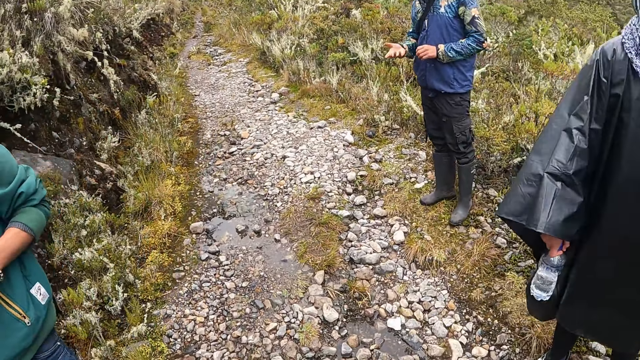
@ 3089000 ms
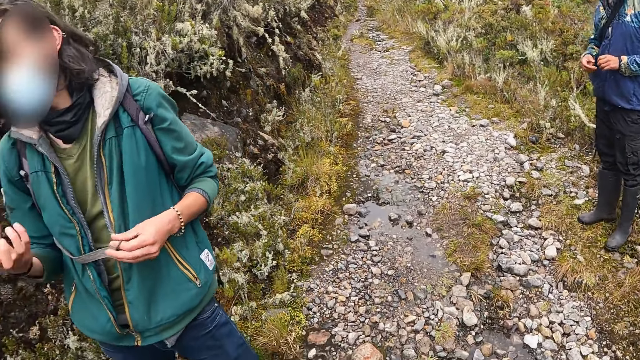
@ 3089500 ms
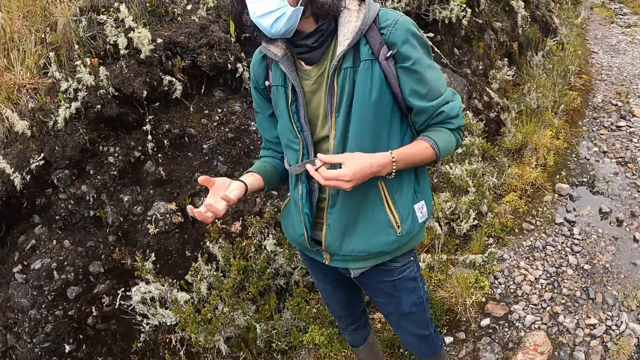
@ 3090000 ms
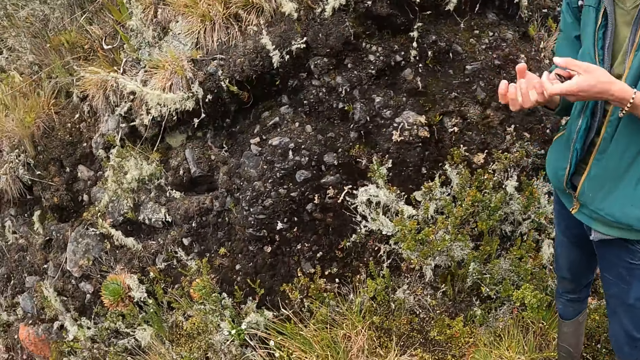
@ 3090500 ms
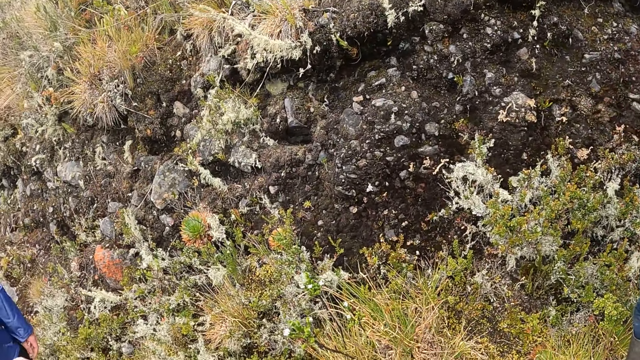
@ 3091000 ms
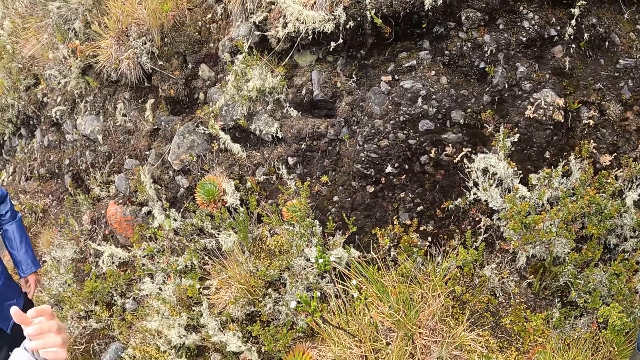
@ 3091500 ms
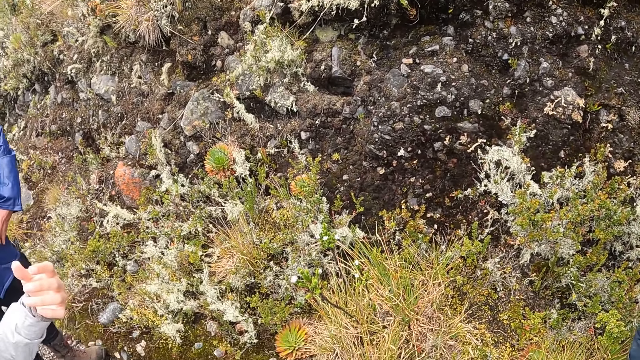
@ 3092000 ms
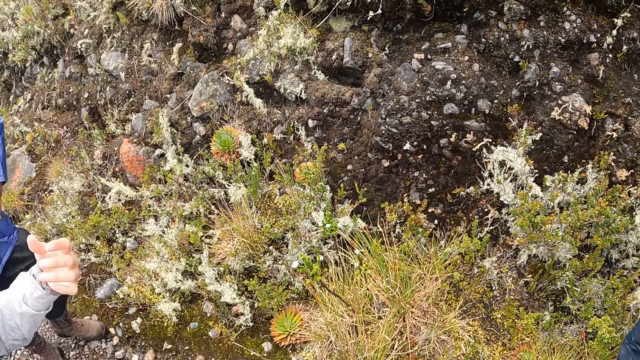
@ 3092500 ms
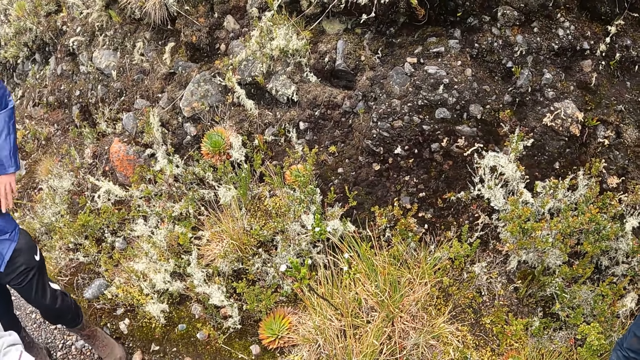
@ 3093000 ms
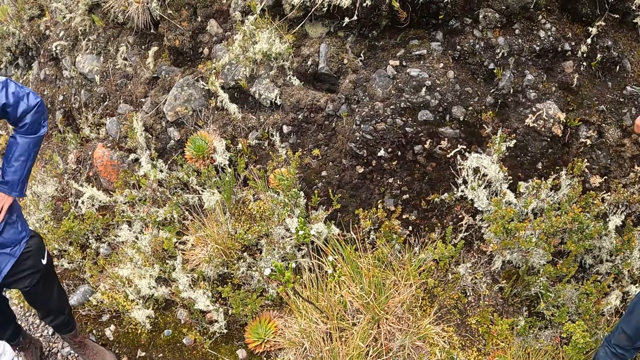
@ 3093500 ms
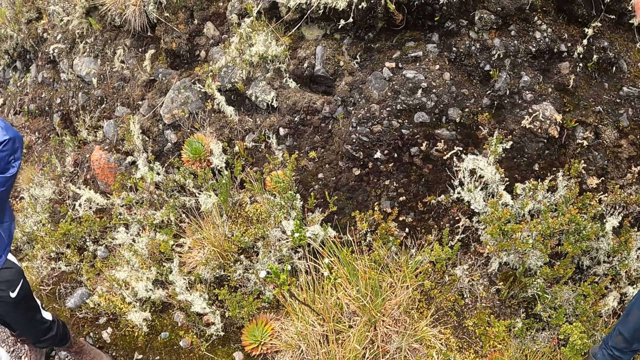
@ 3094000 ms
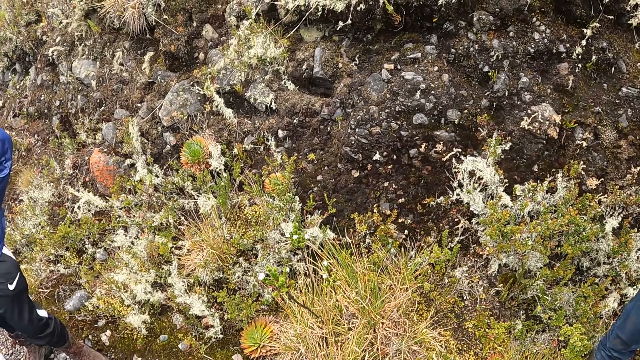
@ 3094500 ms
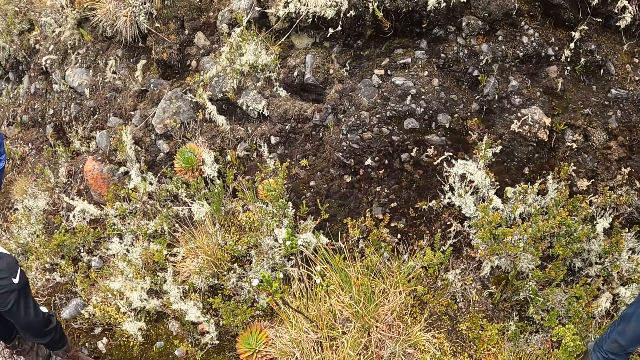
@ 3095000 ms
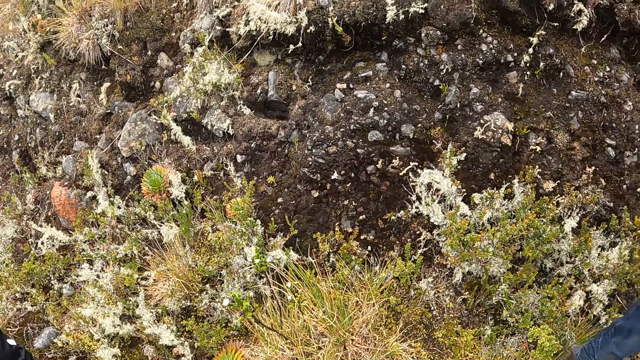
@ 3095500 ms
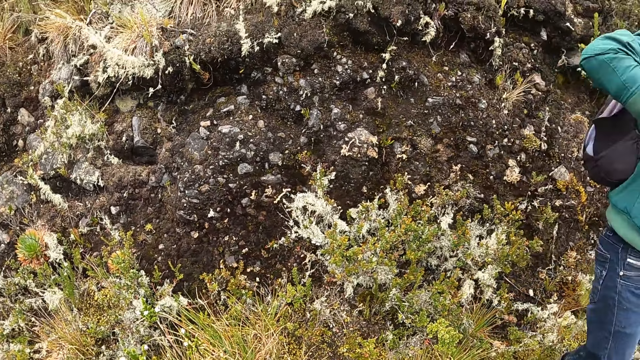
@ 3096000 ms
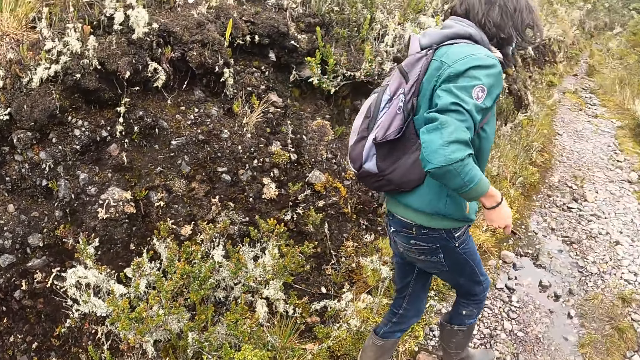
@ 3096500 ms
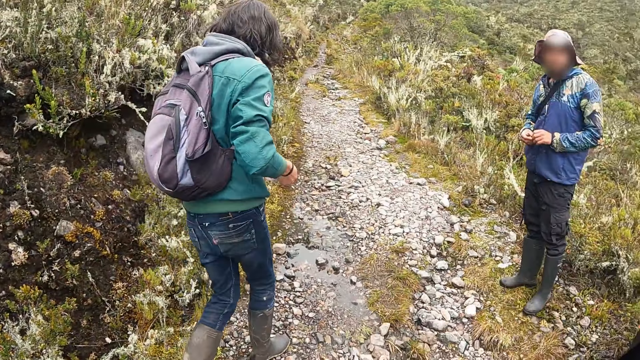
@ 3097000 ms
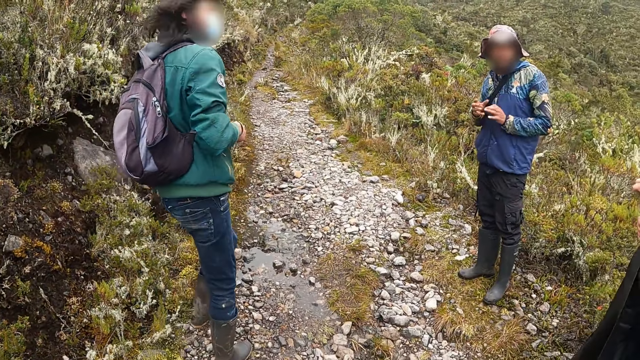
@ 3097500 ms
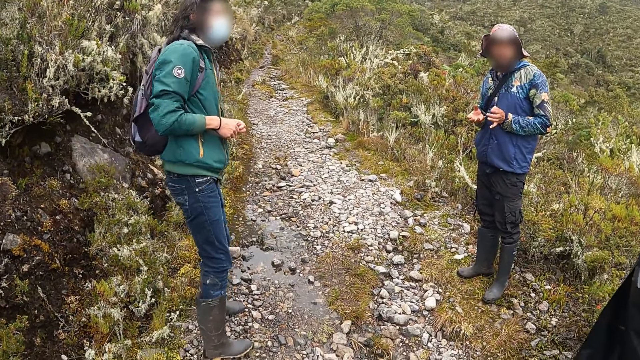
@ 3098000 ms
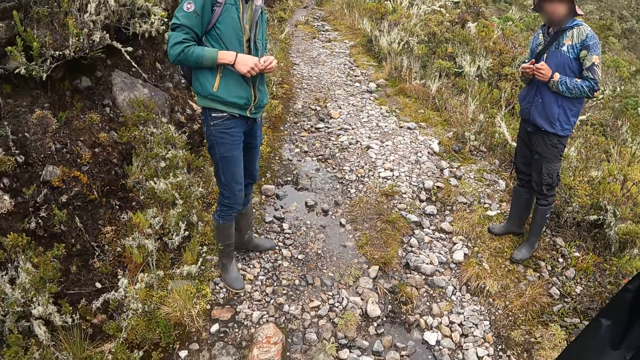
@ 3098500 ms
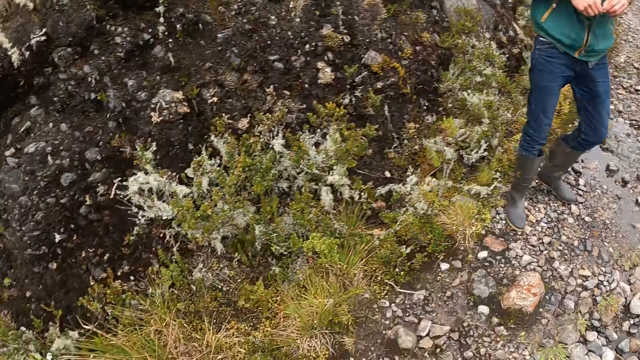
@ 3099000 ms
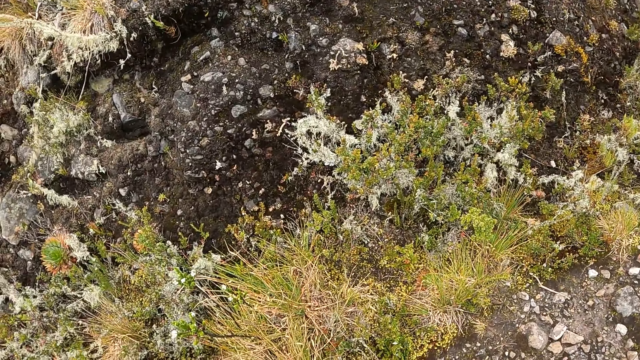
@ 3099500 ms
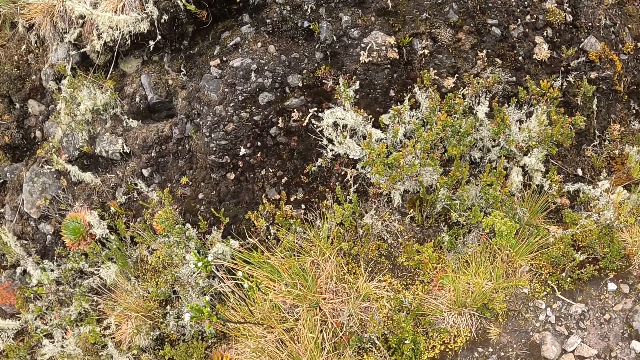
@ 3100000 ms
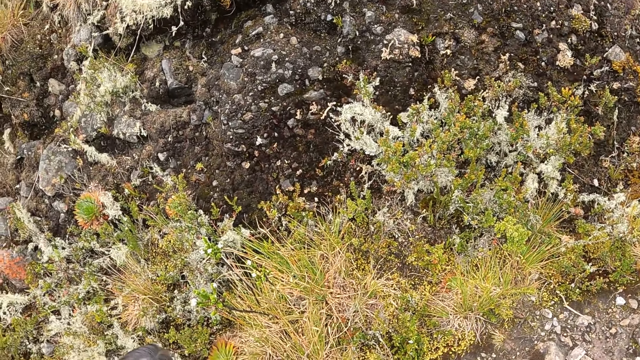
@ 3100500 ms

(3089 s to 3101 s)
A woman interacts with the camera wearer and the people on the hill. The camera wearer stares at a plant. A man interacts with the camera wearer and the people on the hill.

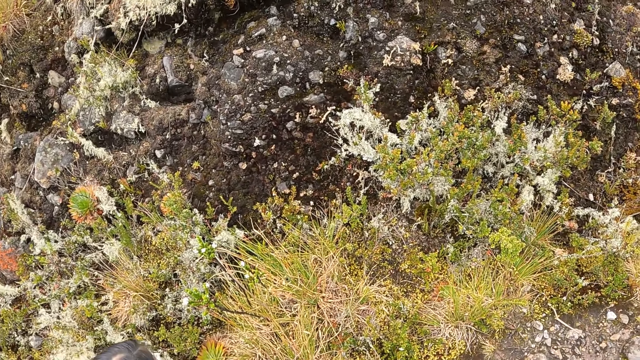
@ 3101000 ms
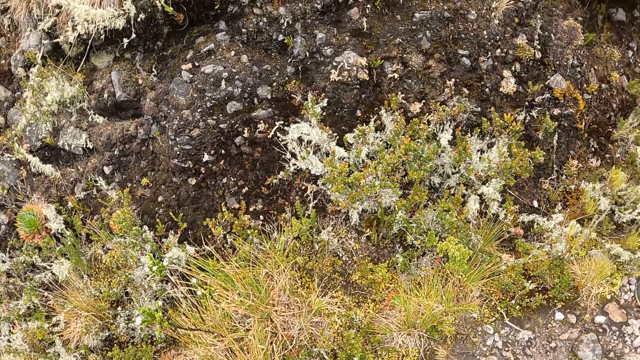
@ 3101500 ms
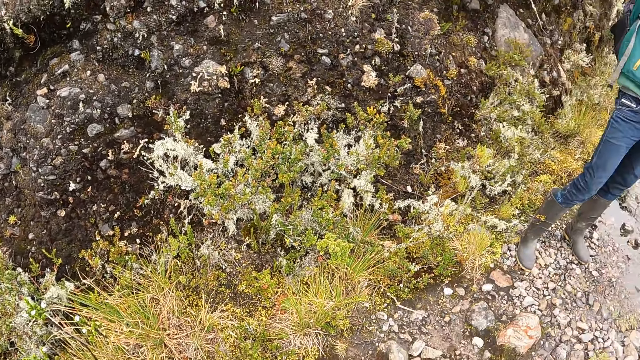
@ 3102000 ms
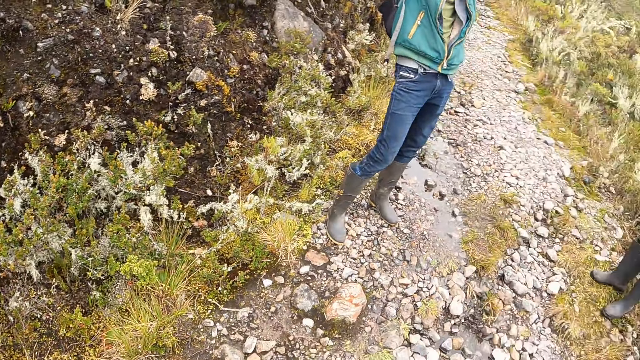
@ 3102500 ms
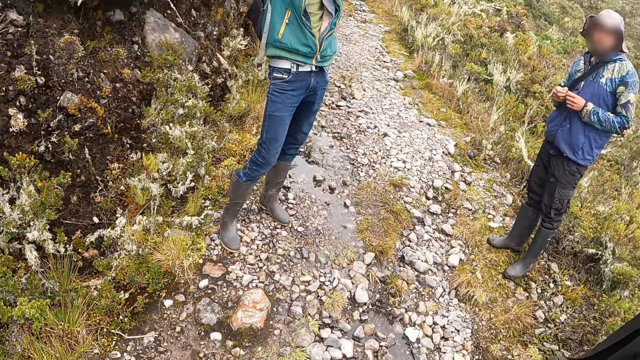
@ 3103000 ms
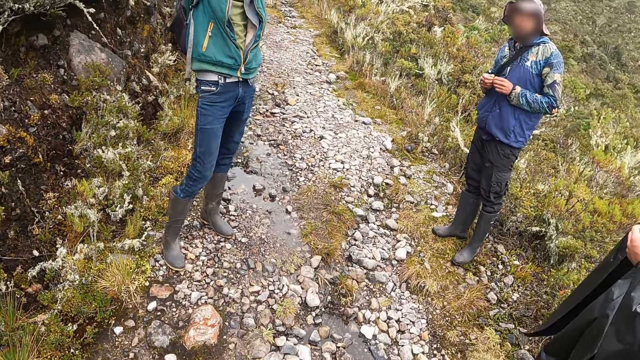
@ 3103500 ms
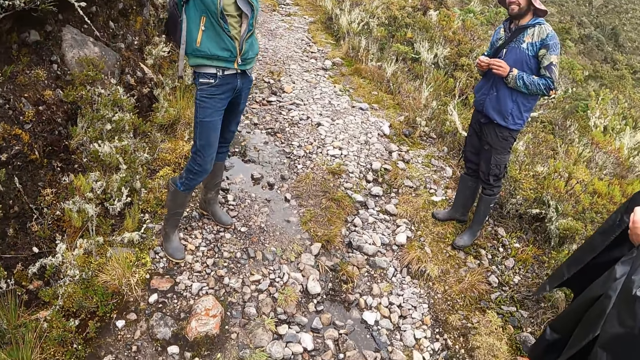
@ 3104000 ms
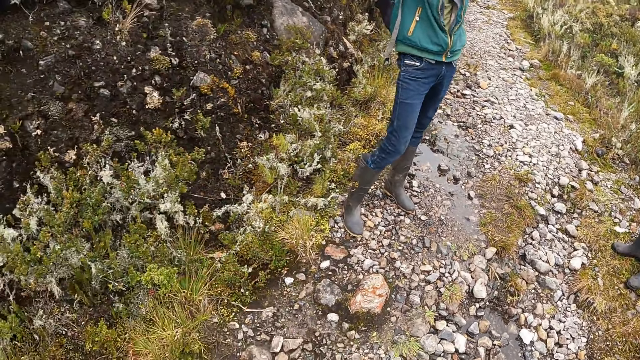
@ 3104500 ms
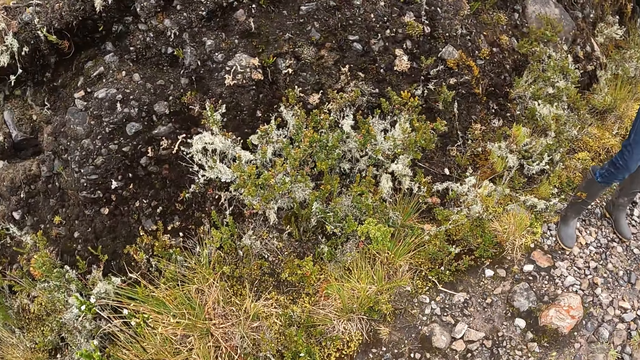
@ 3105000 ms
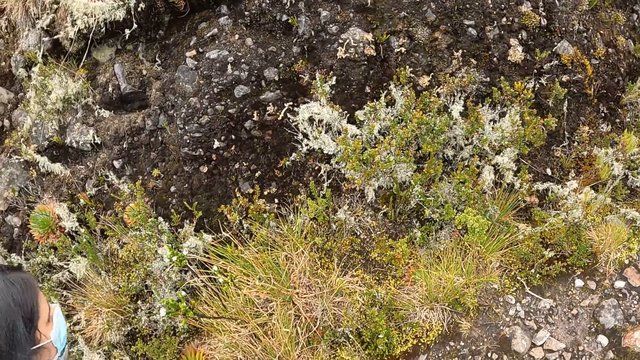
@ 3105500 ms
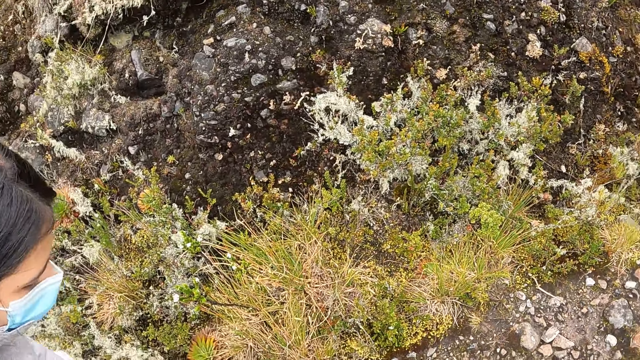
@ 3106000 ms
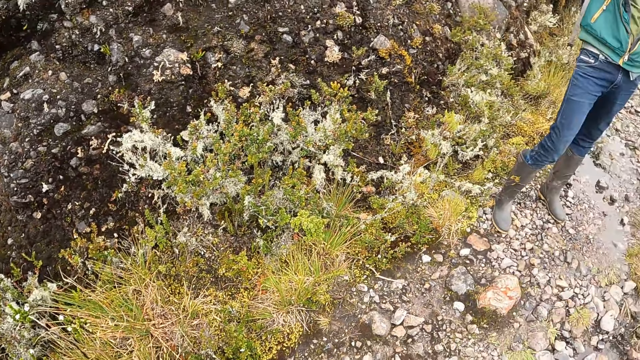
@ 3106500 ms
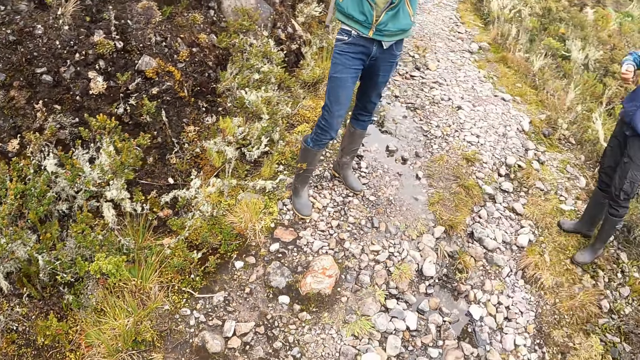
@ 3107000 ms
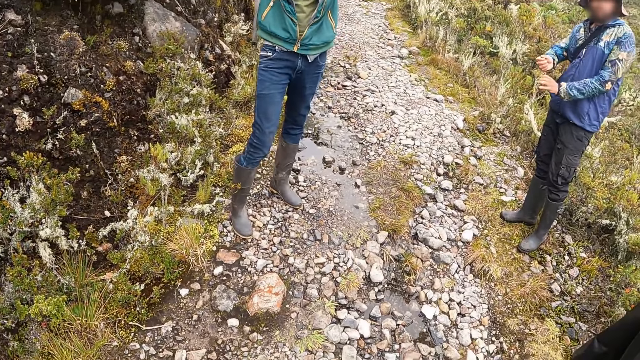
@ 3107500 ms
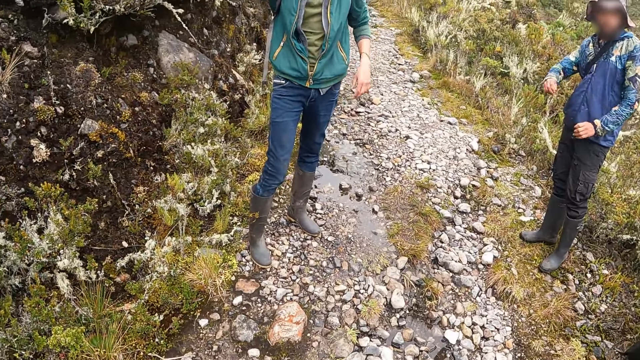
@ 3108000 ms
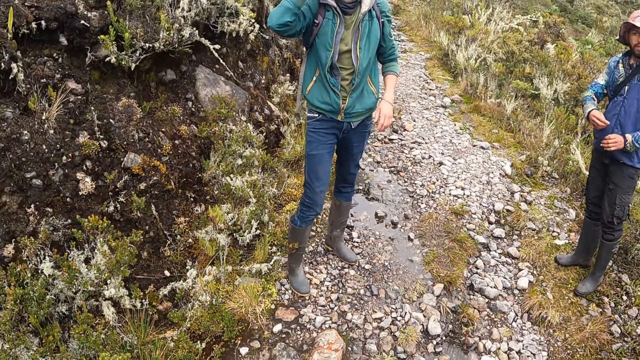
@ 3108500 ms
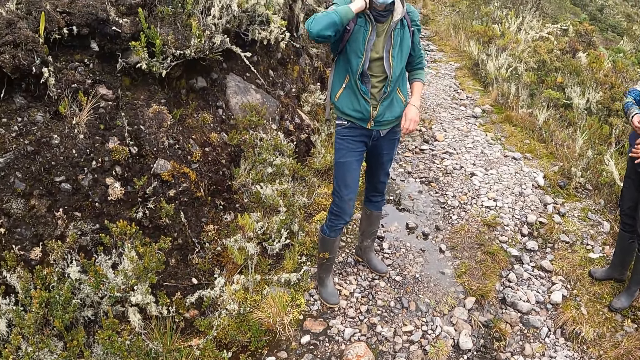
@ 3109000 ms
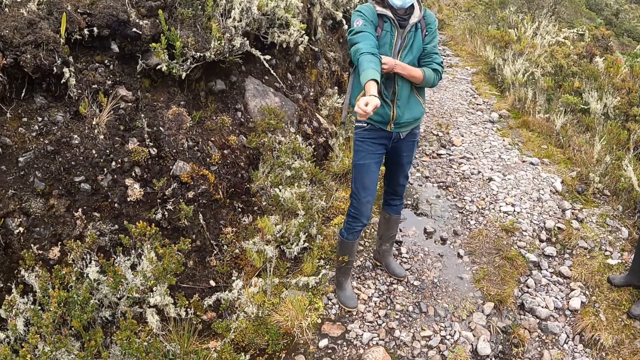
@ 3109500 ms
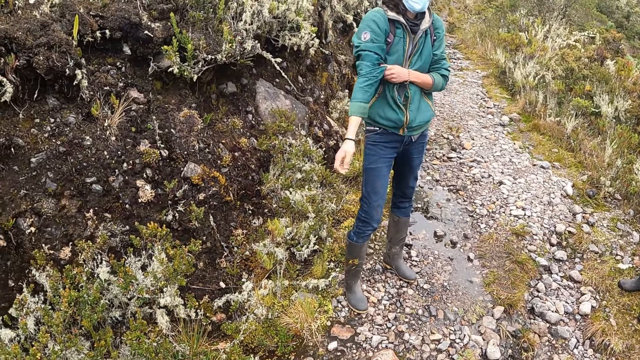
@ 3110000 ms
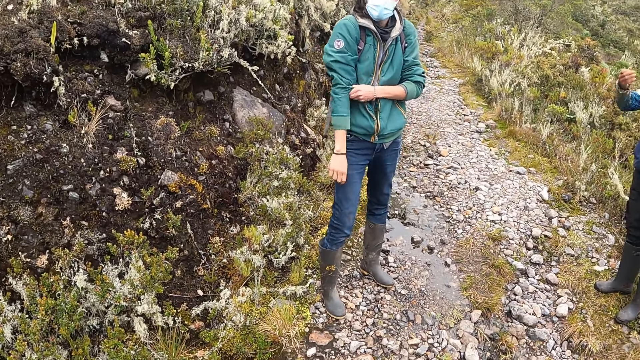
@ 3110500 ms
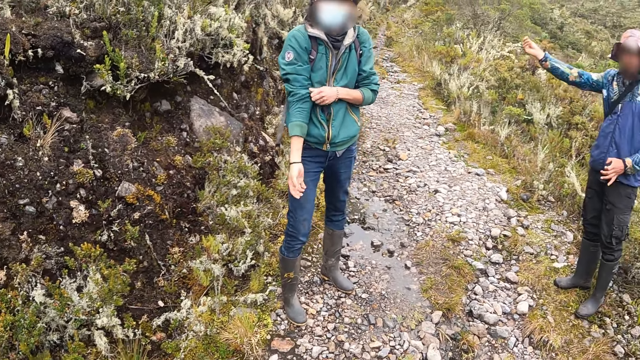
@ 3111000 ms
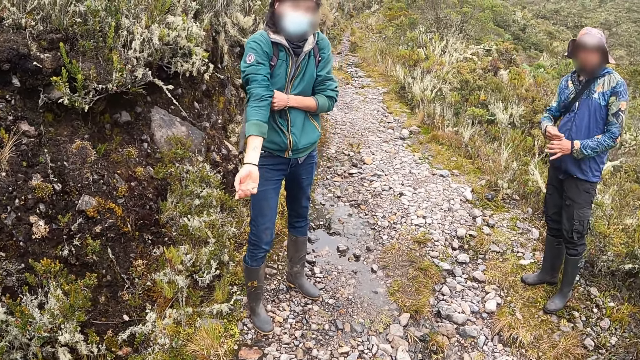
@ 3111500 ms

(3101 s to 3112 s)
The camera wearer looks around. The woman touches her hair with her right hand. The camera wearer stares at a man. The woman pulls up her right hand sleeve with her left hand. The man pulls his jacket.
